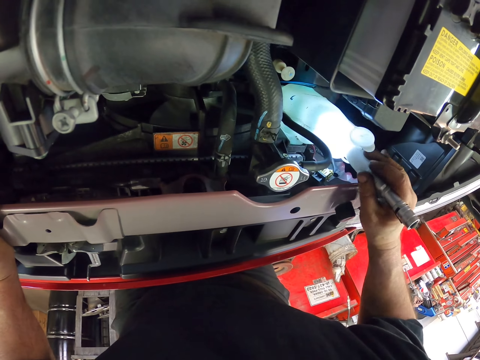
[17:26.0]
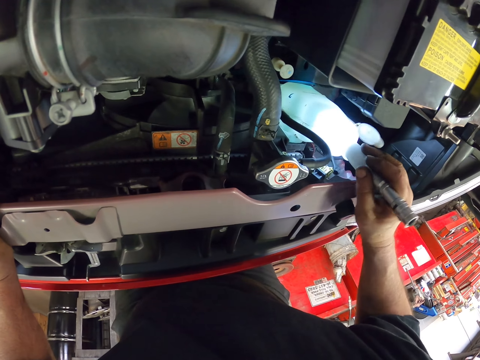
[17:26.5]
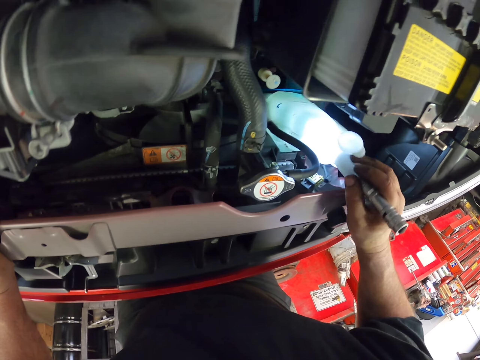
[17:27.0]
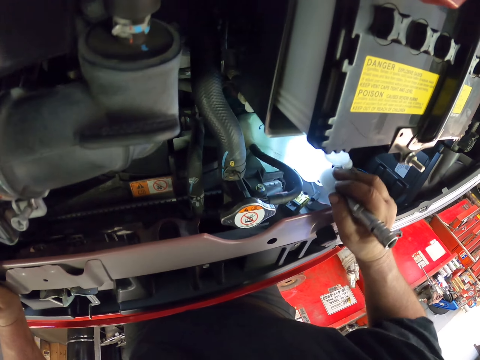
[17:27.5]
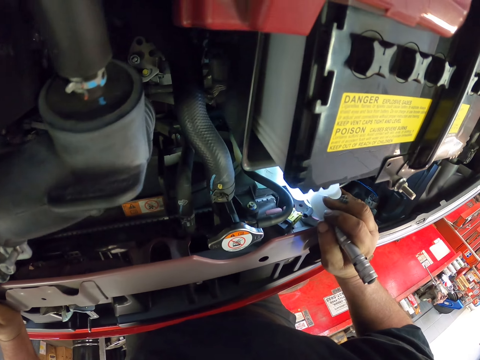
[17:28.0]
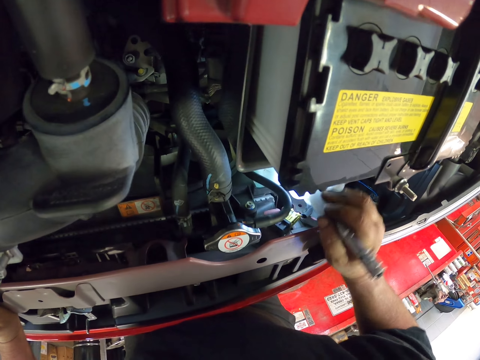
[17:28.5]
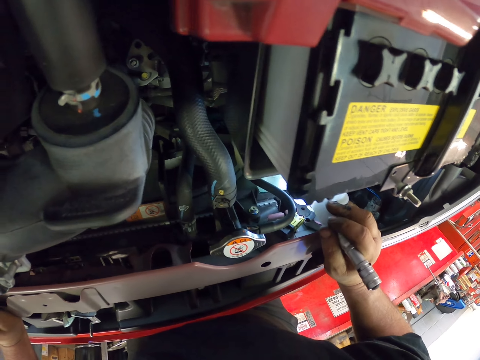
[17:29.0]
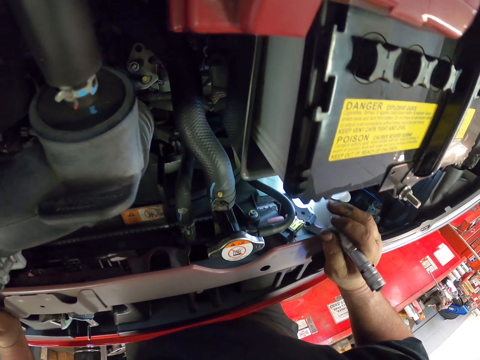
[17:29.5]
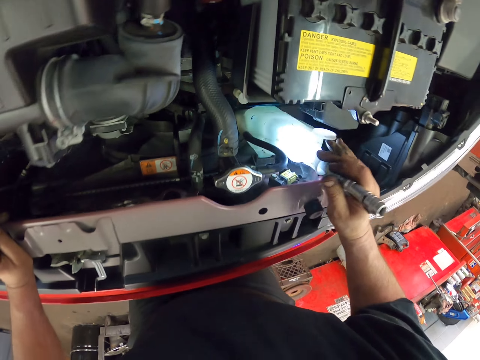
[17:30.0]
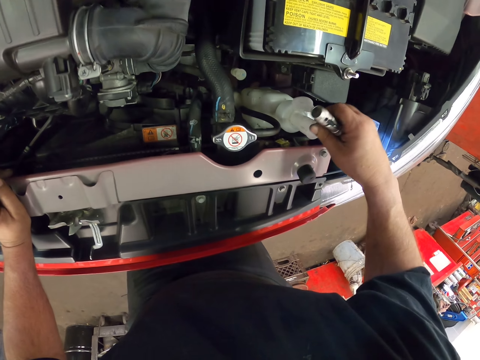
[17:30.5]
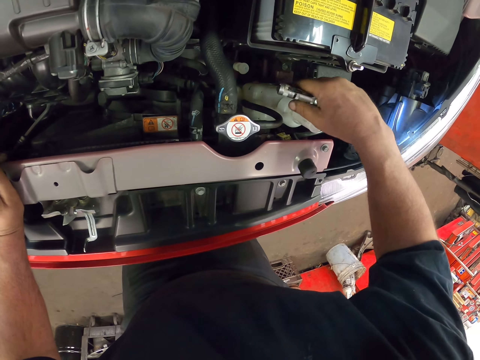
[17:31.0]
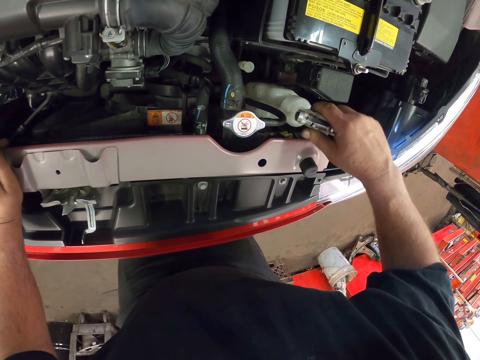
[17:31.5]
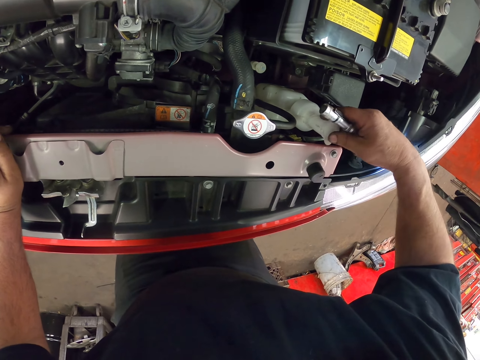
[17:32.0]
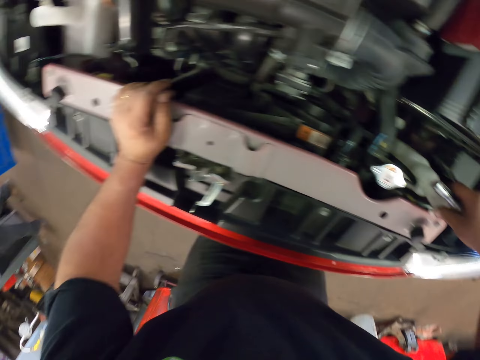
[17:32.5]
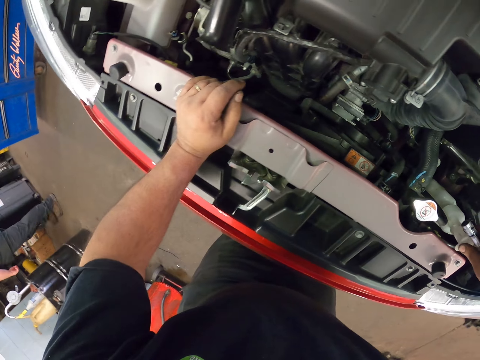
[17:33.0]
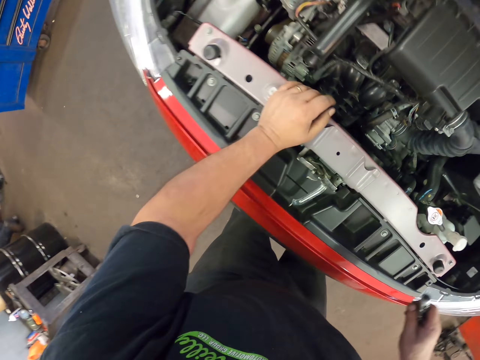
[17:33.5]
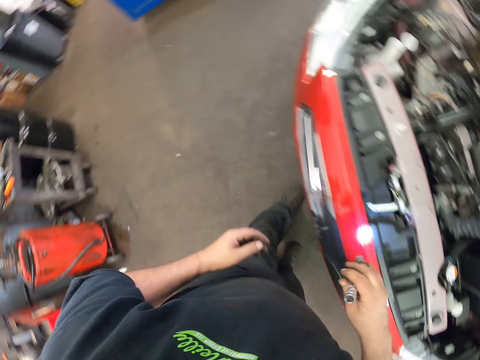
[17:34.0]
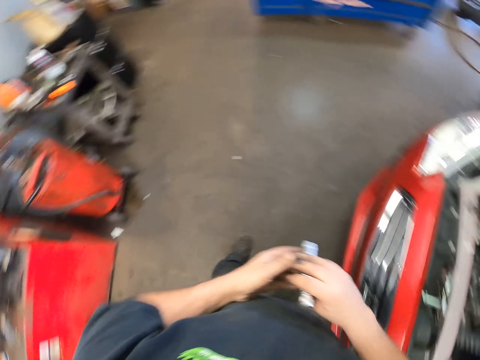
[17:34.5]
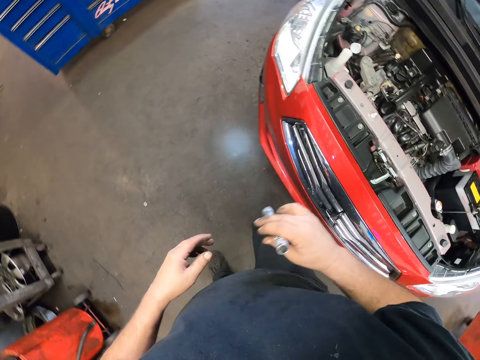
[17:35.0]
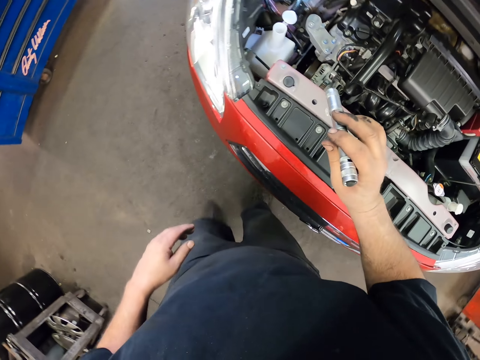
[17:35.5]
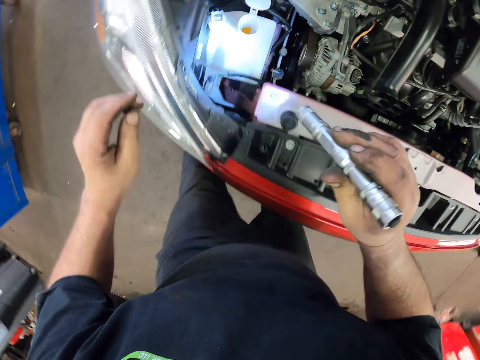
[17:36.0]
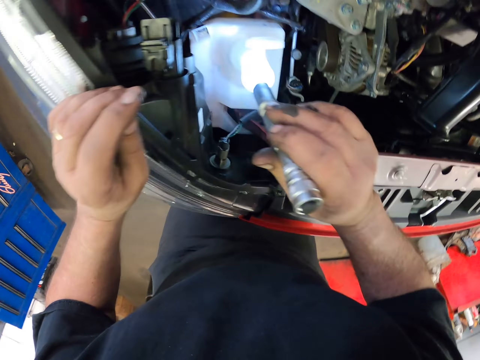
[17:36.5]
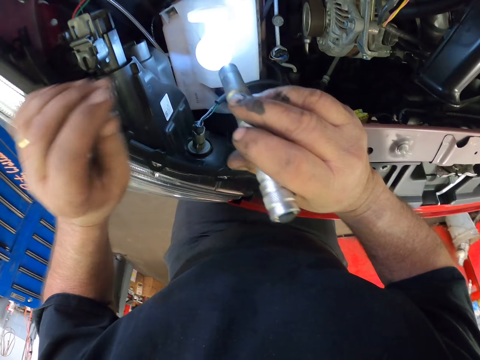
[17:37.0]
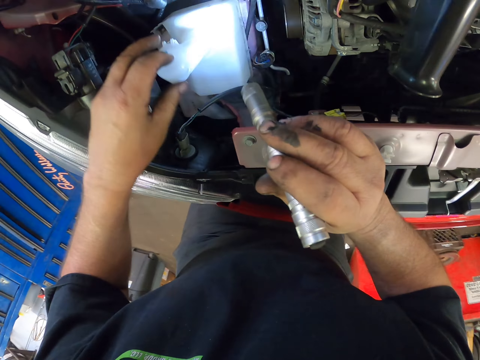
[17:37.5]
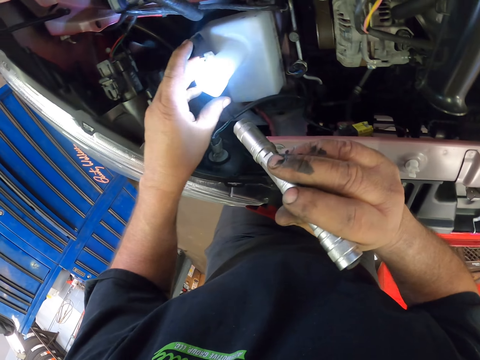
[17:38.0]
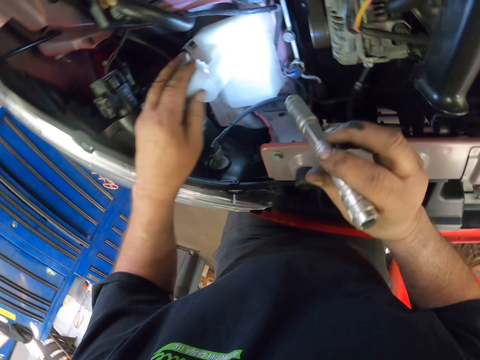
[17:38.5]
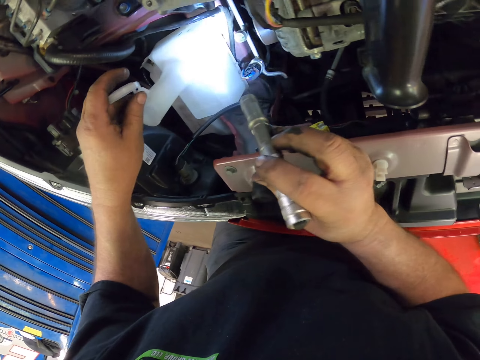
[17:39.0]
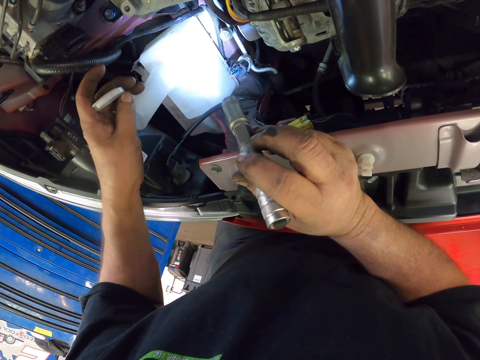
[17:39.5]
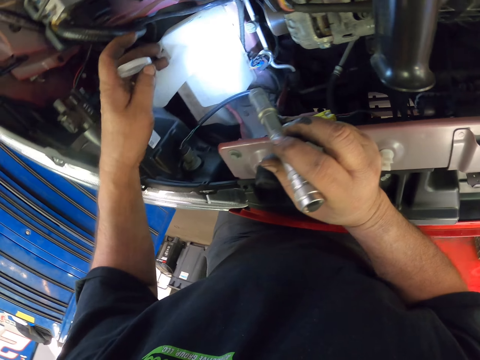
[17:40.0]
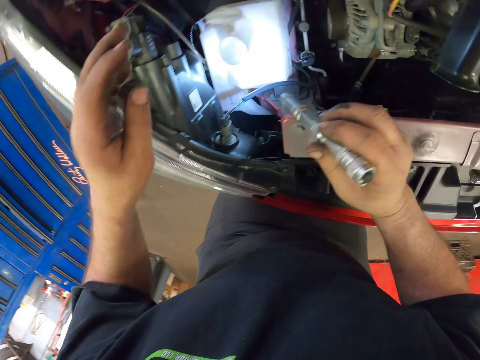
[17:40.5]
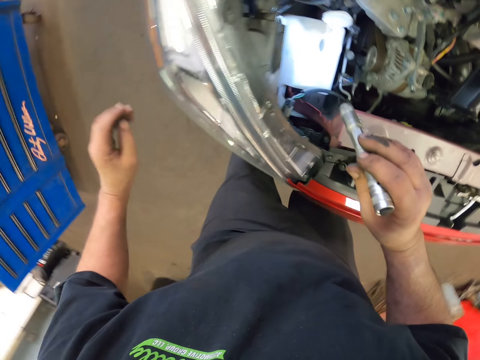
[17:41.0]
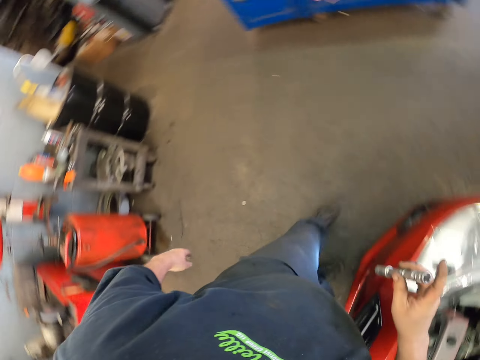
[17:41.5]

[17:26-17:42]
The camera wearer closes the white bottle on the left side. They torch the white bottle on the right side. They close the white bottle on the right side. They open the white bottle on the right side. They torch the white bottle on the right side.

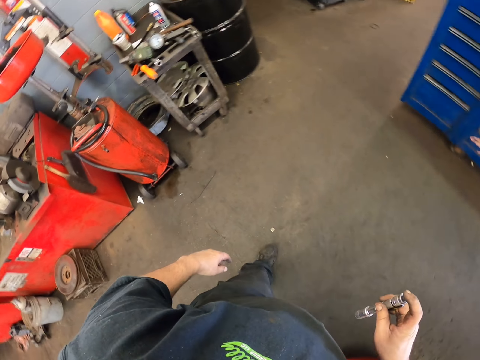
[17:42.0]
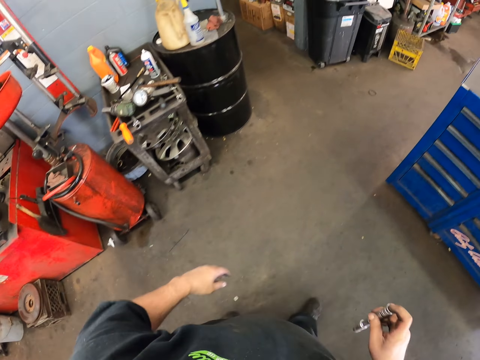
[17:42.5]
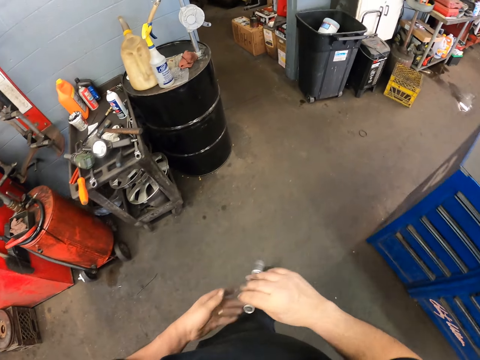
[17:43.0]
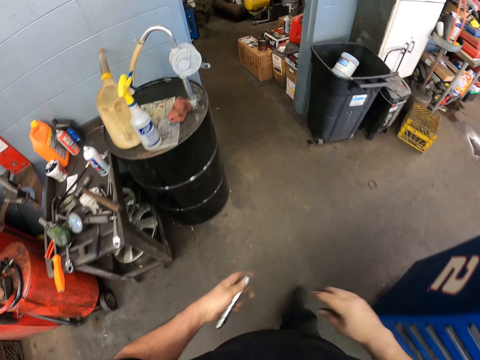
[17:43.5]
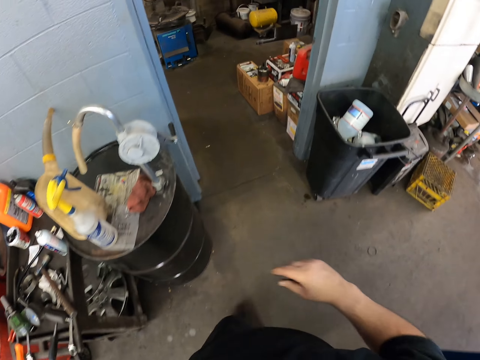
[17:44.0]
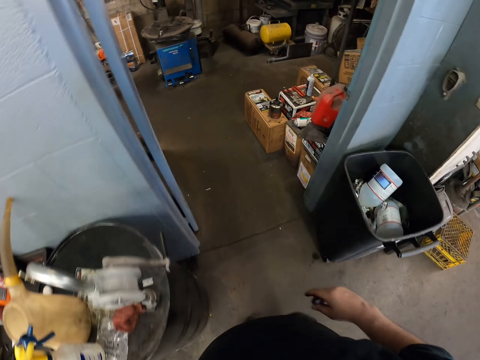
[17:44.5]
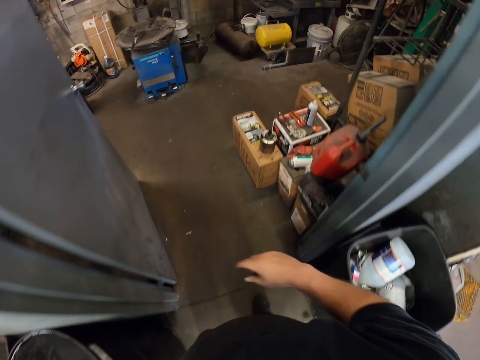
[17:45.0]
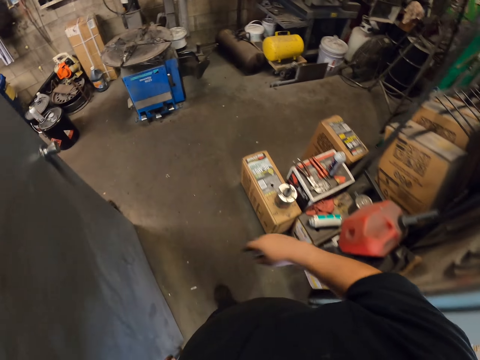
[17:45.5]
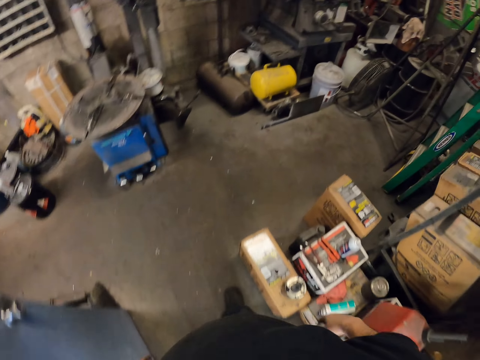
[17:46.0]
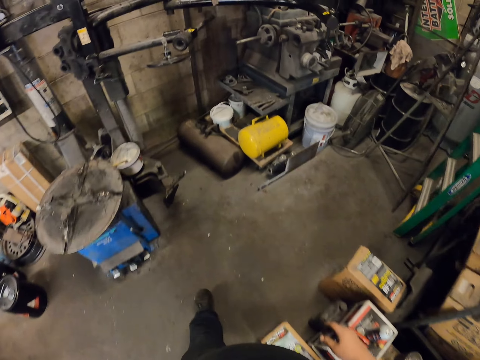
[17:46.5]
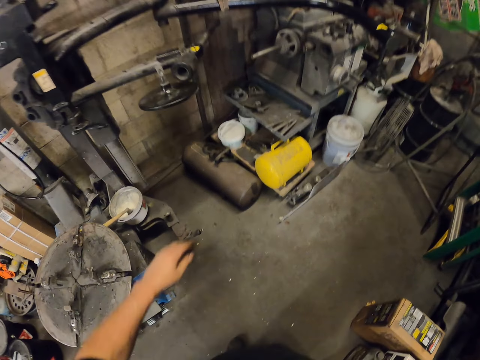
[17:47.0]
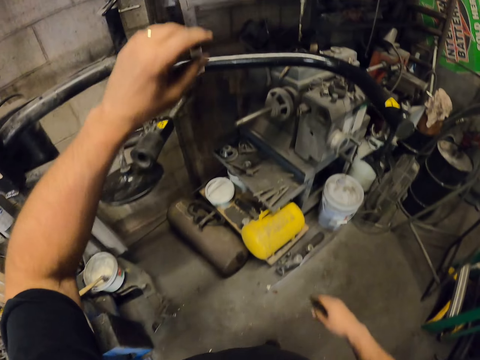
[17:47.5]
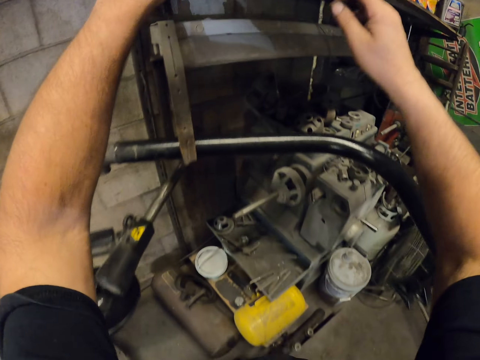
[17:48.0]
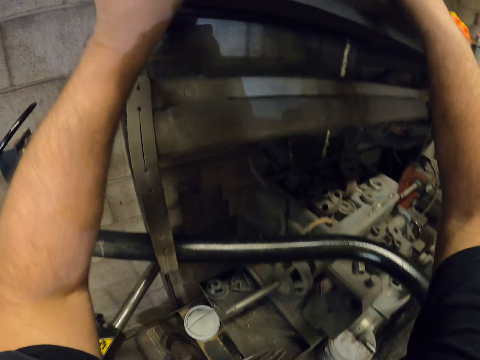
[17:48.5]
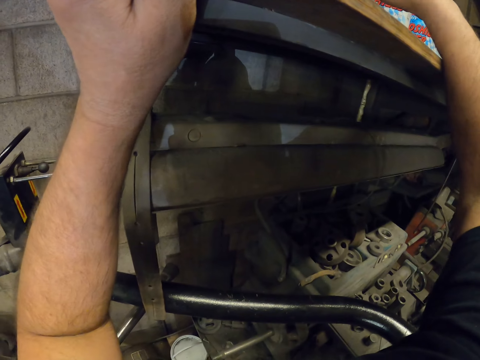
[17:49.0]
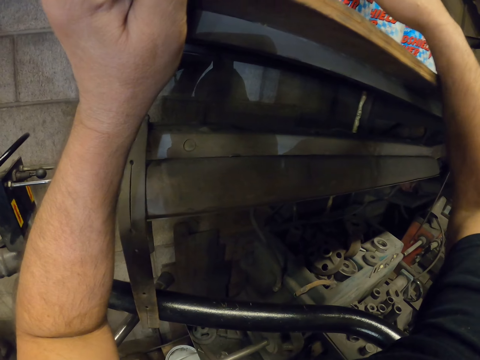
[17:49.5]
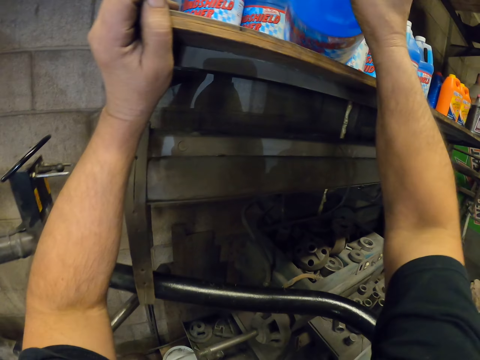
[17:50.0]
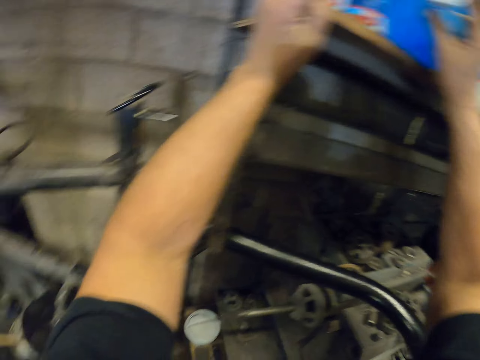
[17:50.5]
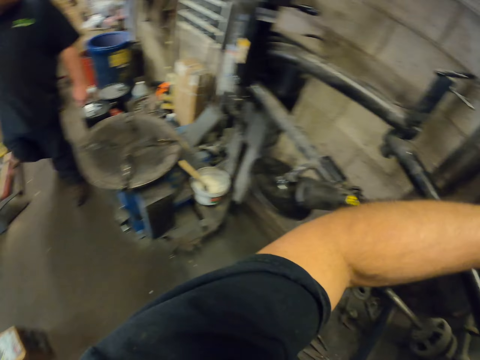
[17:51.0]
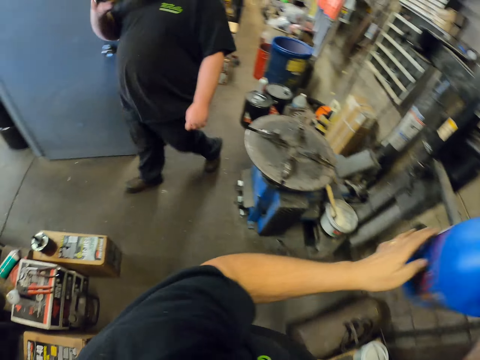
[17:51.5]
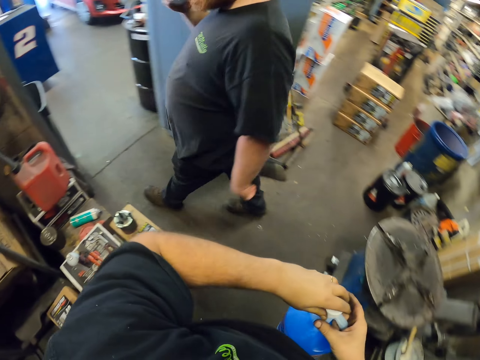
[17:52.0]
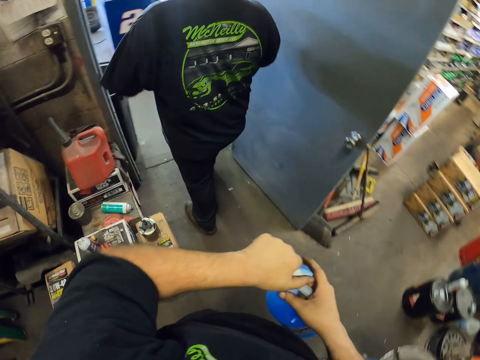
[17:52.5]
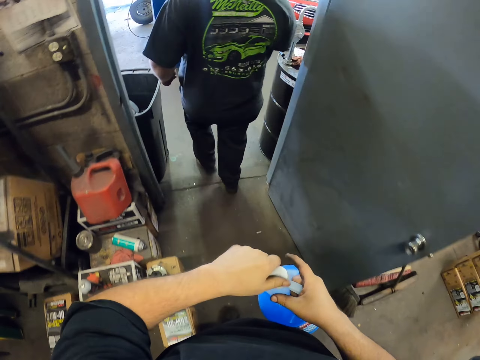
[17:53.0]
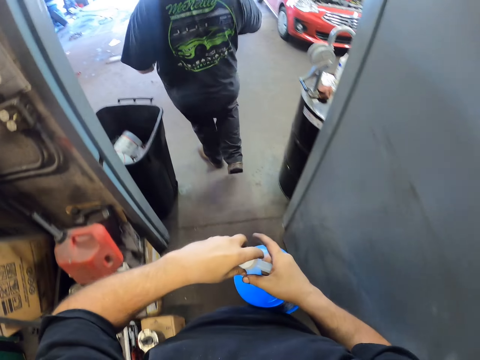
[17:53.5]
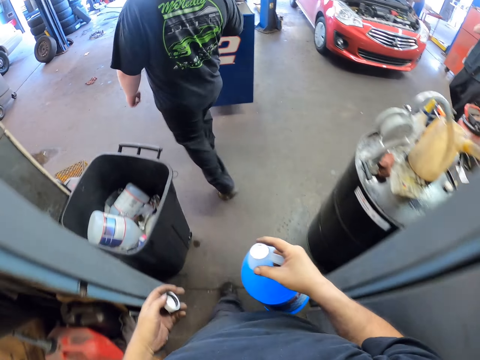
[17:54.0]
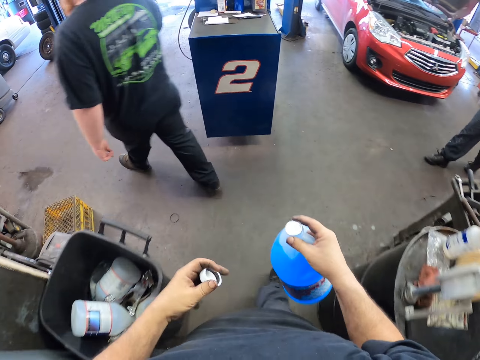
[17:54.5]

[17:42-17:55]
The camera wearer switches off the torch. They walk around the working area. They exchange the torch to the left hand. They walk around the working area. They pick up the bottle of windshield washer fluid. A person walks around the working area. The camera wearer opens the bottle of windshield washer fluid.
